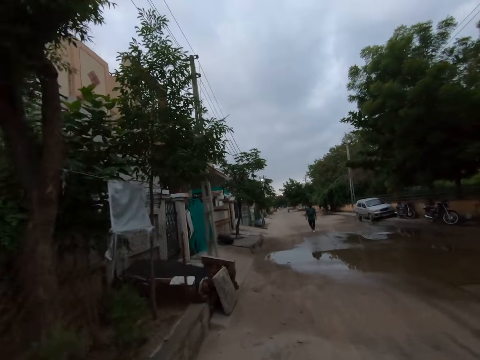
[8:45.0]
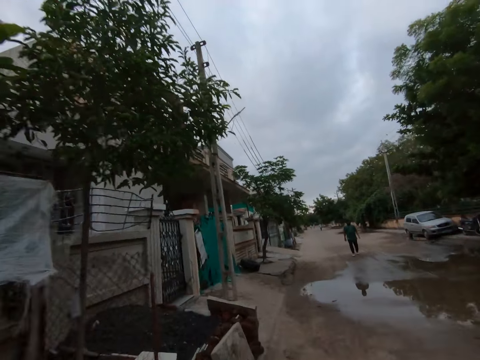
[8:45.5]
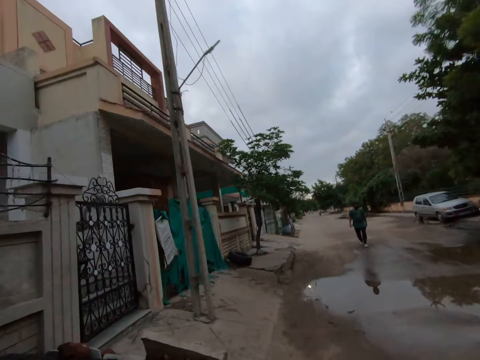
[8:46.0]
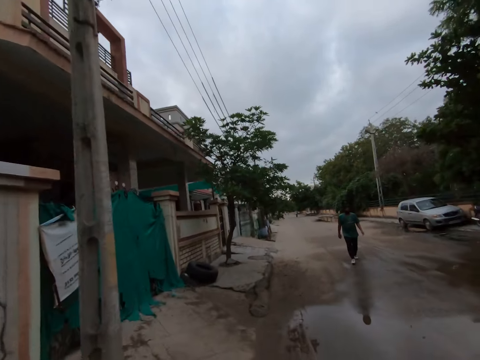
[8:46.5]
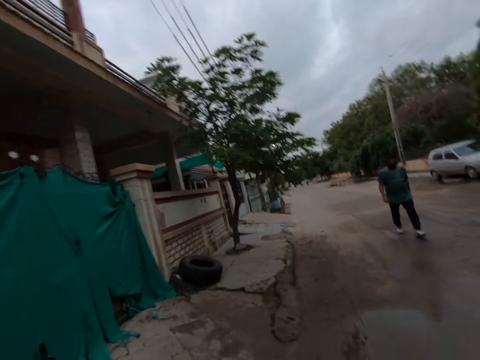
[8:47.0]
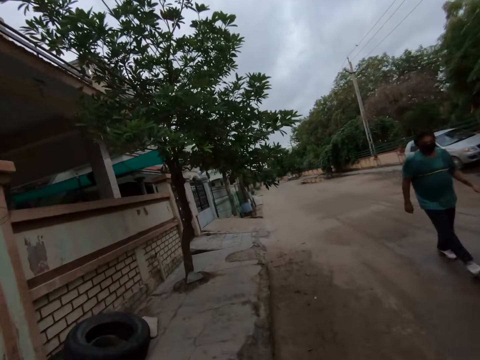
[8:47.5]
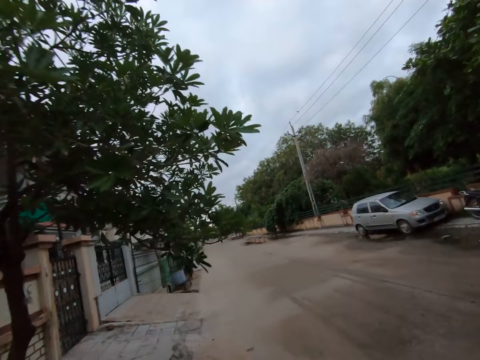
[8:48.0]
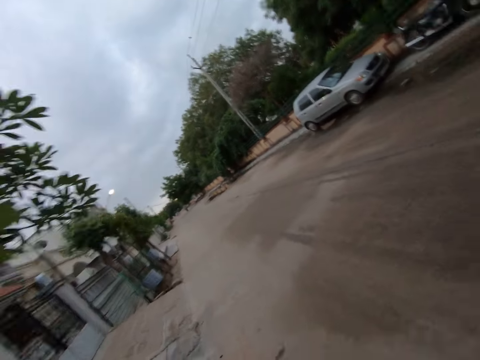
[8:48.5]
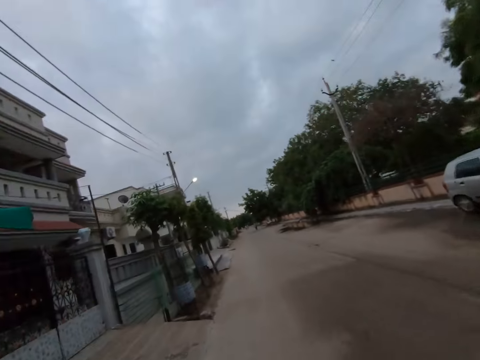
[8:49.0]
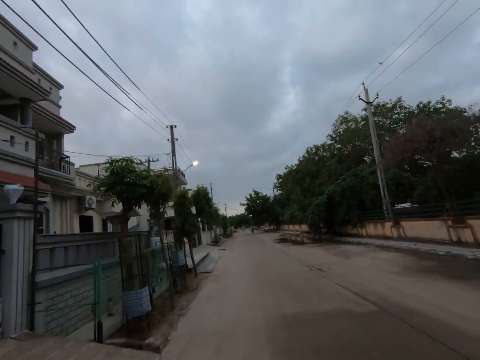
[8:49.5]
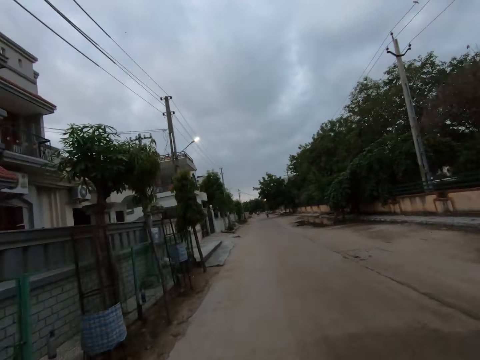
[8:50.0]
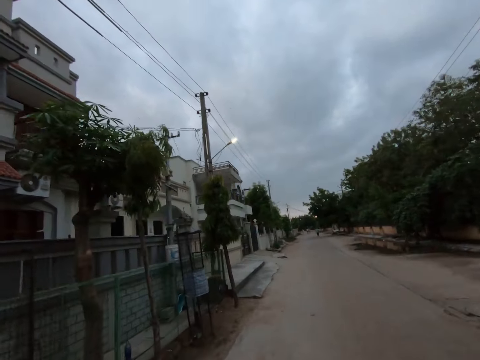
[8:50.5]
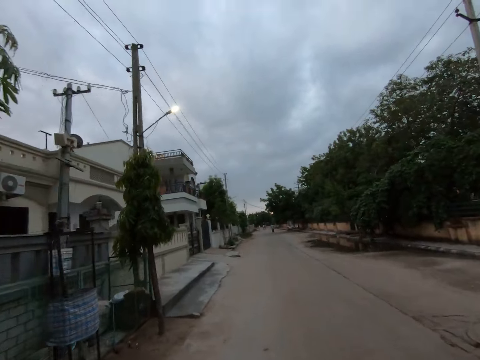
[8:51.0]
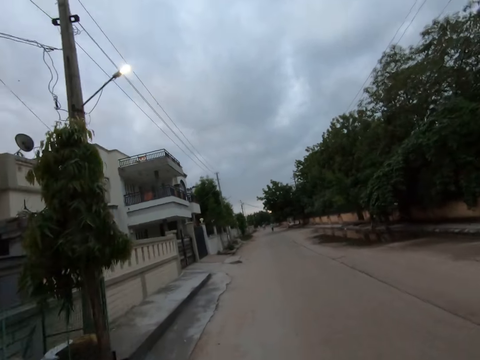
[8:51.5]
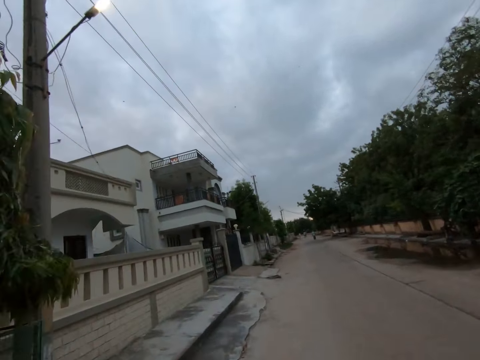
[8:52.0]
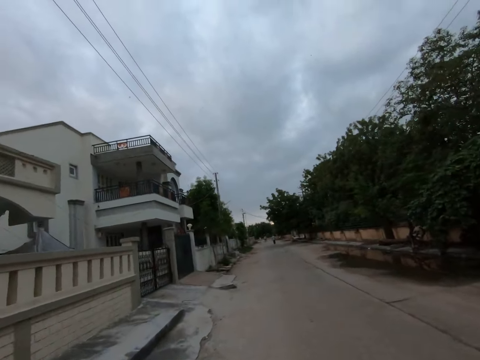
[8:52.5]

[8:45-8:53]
A man walks past the camera wearer.

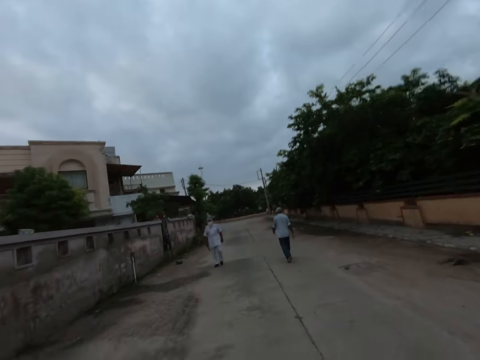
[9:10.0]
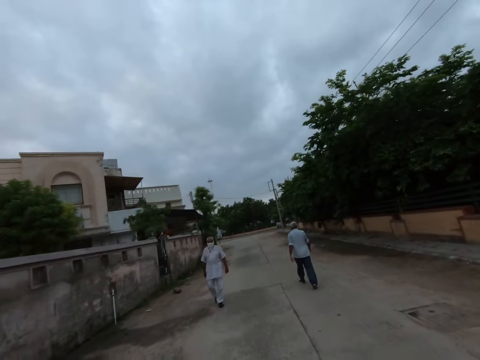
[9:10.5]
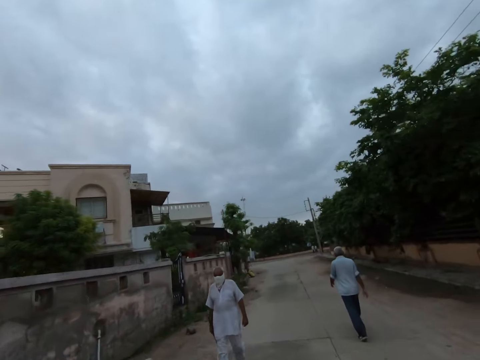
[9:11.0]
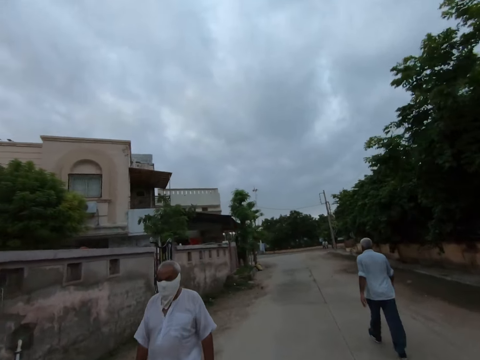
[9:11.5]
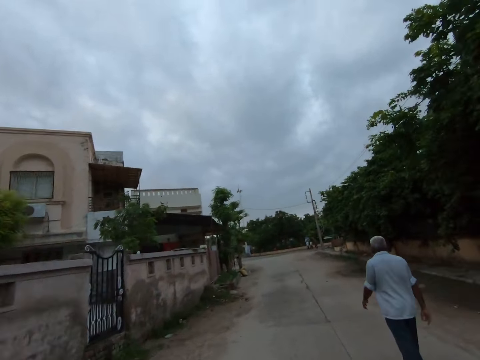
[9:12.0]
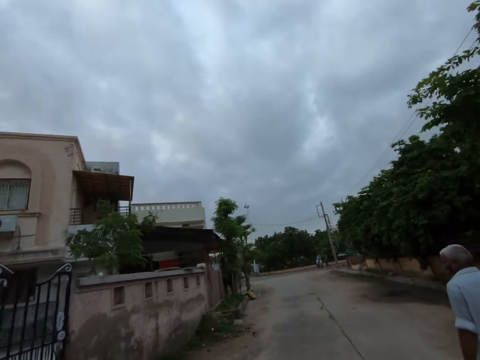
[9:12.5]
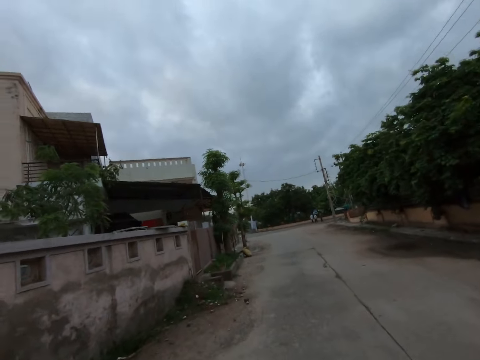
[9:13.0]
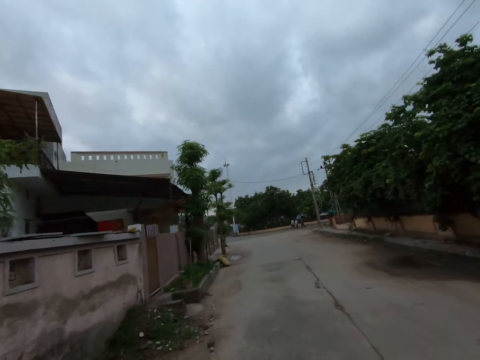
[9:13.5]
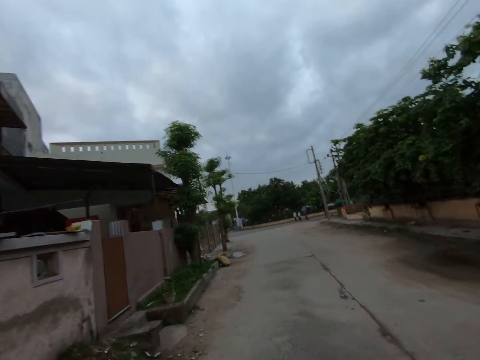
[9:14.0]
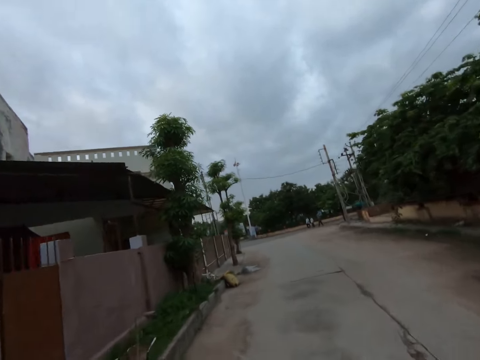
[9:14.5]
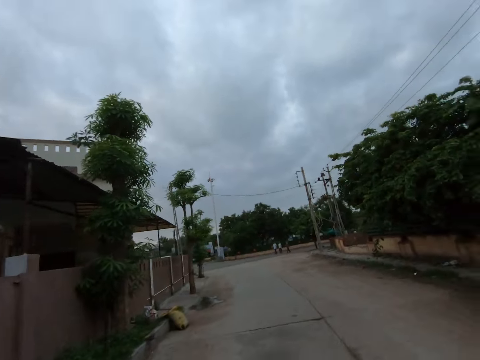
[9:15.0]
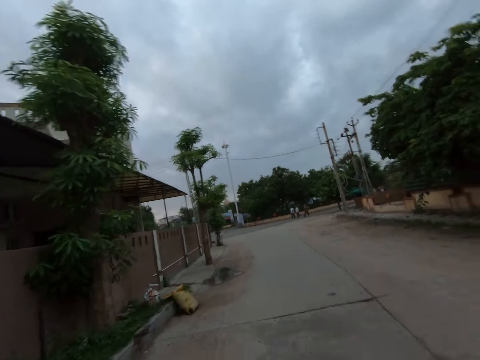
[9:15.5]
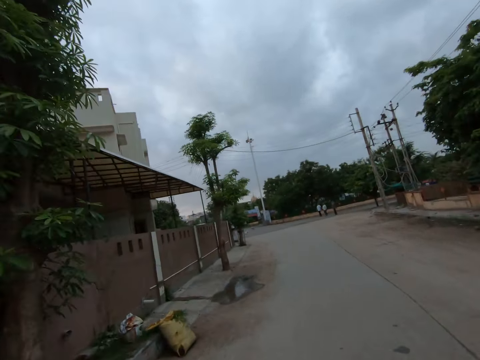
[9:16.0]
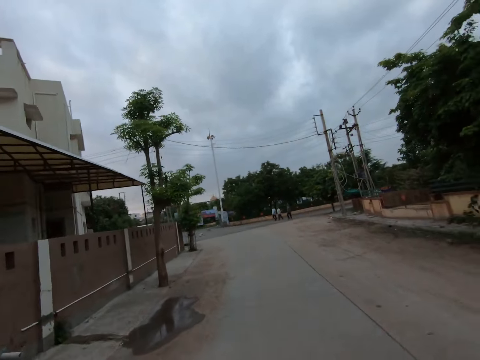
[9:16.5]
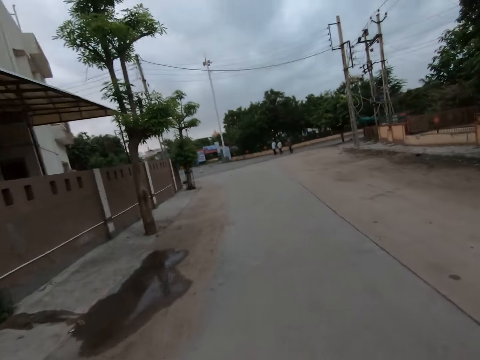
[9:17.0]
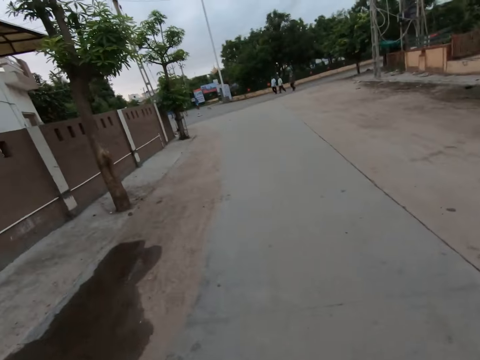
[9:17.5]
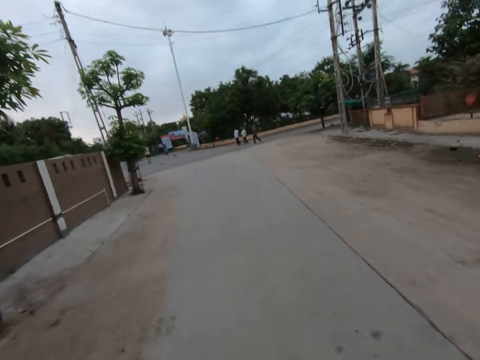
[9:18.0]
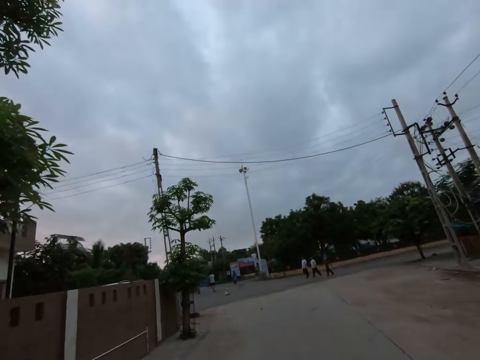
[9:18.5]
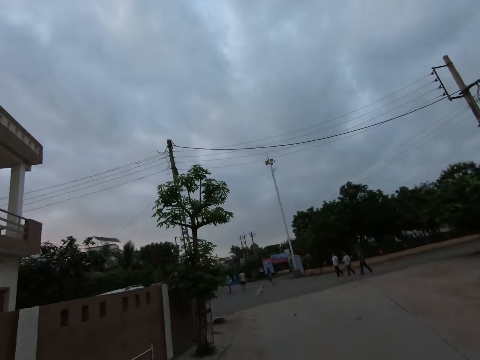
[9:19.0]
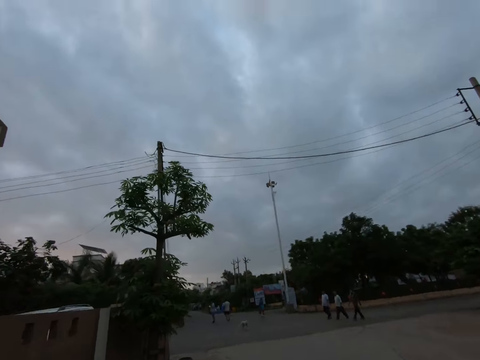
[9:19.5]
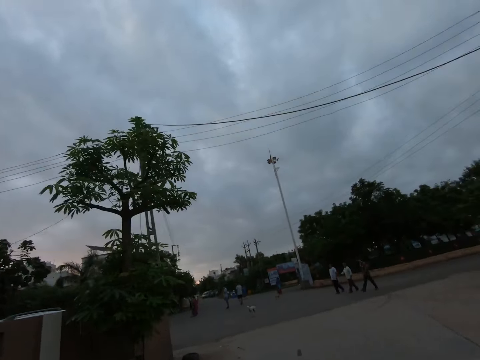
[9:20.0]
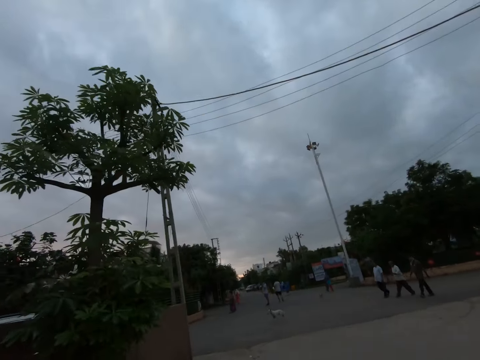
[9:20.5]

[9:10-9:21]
A man walks past the camera wearer. The camera wearer walks past another man.

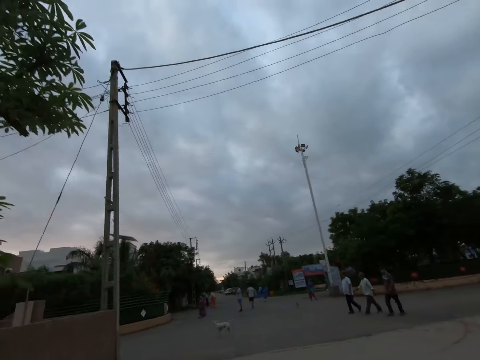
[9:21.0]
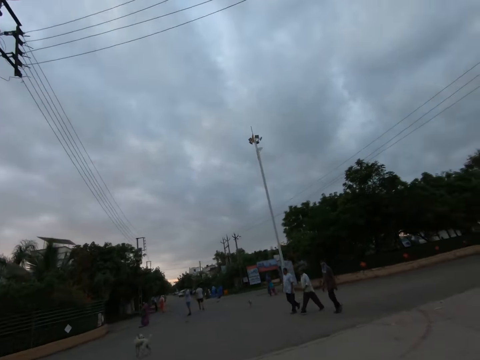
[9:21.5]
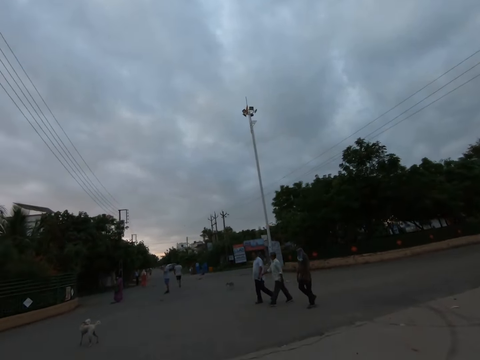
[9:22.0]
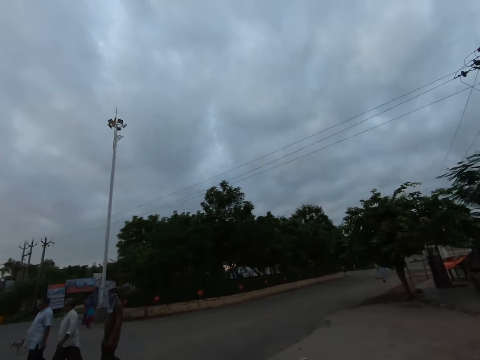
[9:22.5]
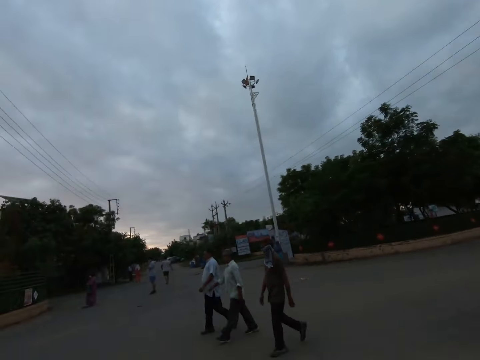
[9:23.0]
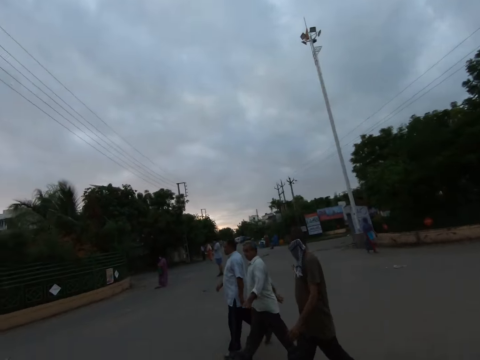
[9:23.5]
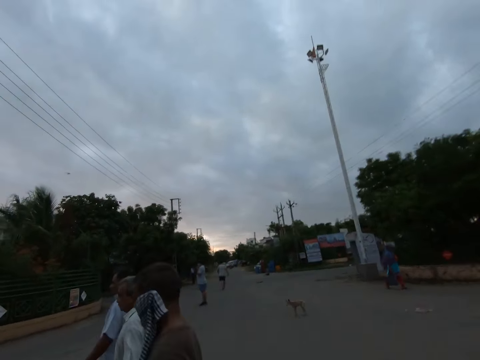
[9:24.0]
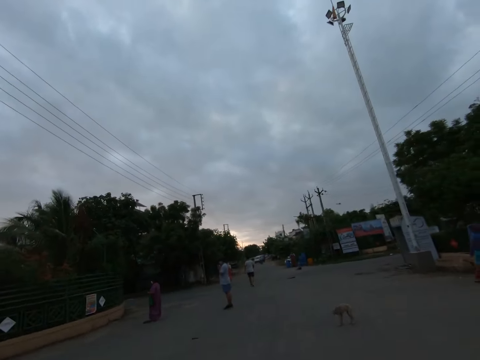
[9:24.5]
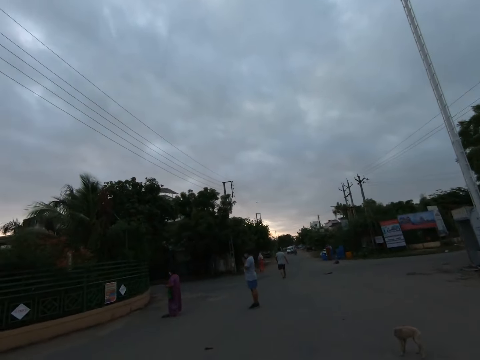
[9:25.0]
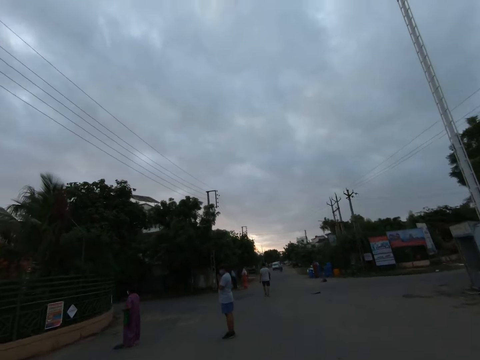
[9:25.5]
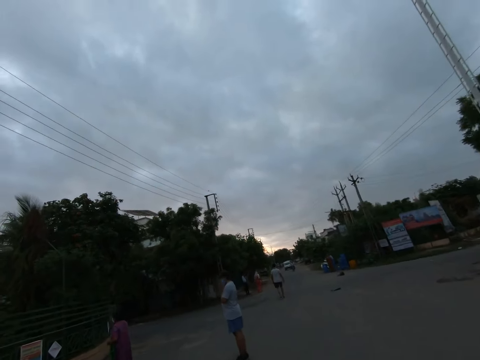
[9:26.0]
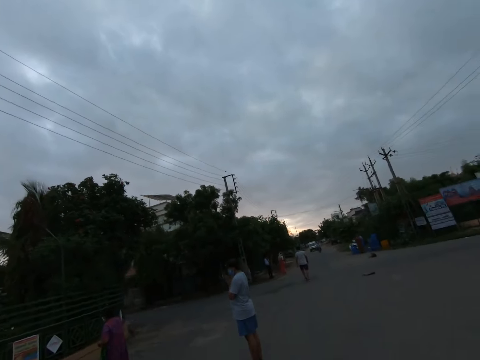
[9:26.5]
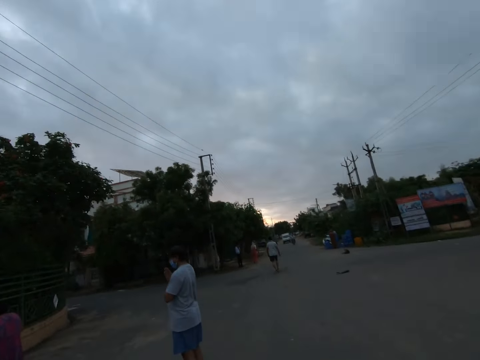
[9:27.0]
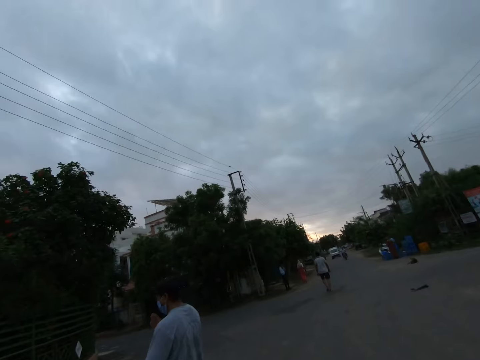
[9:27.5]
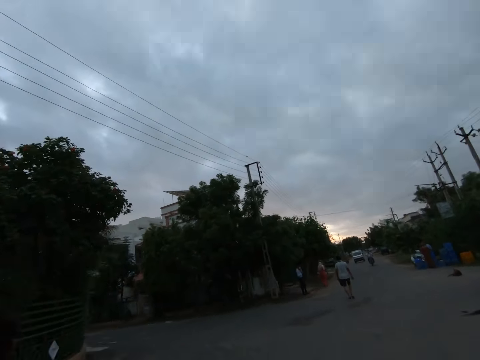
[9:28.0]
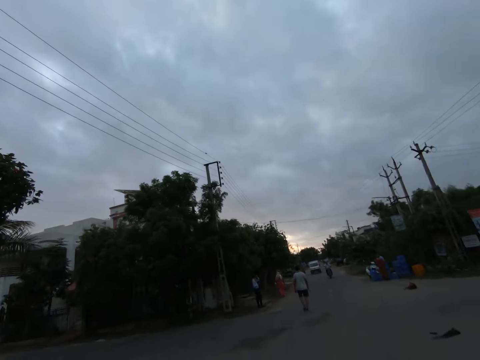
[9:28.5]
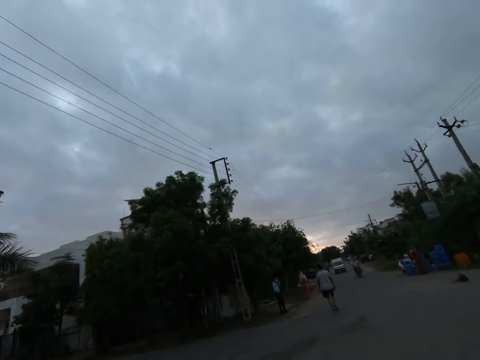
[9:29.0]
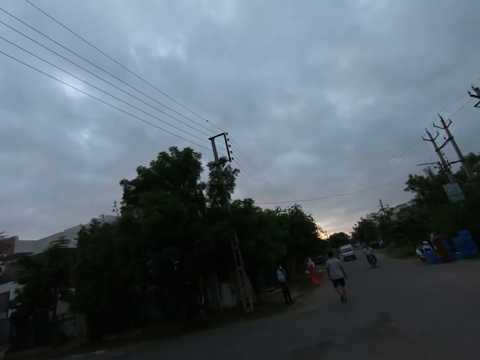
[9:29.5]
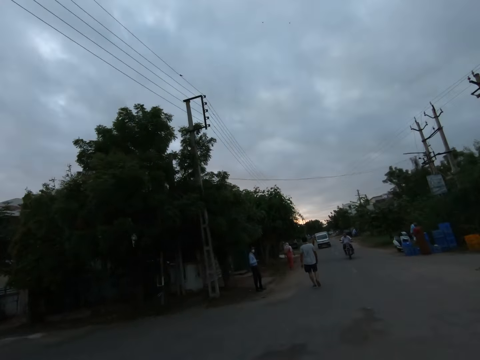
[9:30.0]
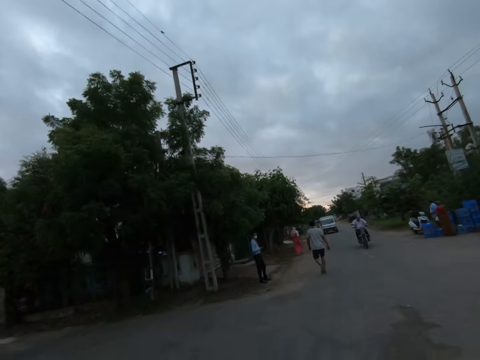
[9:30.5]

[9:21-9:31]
The camera wearer jogs past a man. They jog past another man. They jog past another man. They jog past another man.
